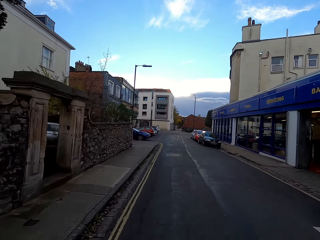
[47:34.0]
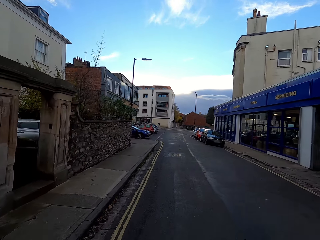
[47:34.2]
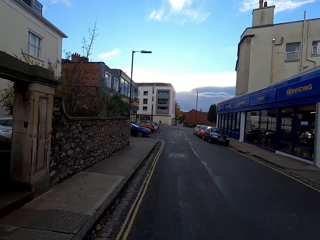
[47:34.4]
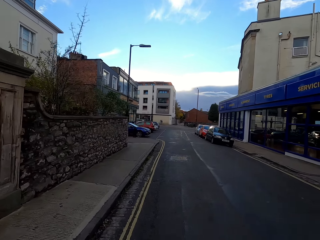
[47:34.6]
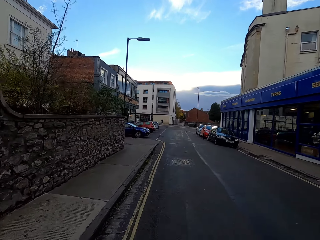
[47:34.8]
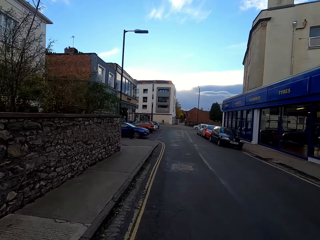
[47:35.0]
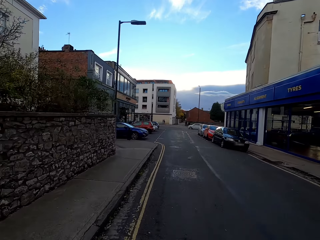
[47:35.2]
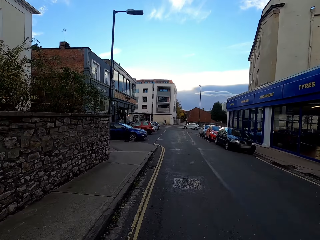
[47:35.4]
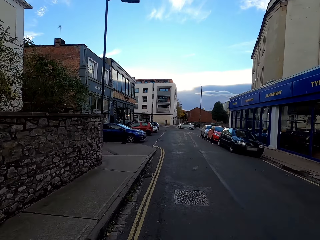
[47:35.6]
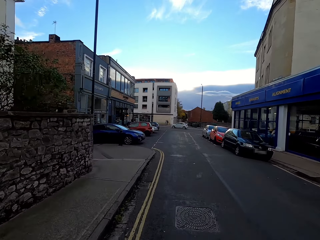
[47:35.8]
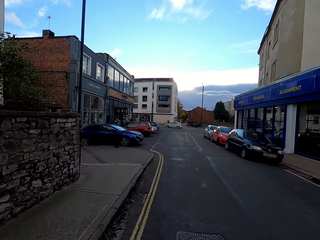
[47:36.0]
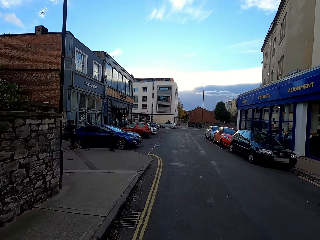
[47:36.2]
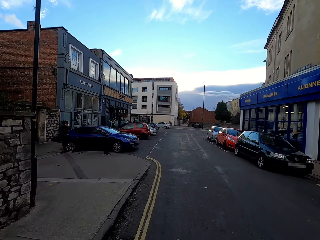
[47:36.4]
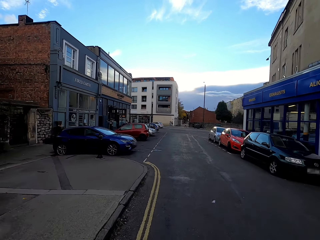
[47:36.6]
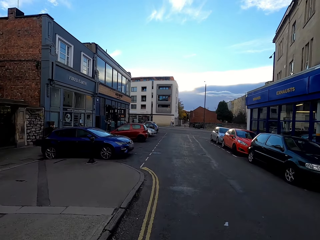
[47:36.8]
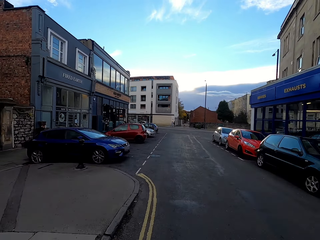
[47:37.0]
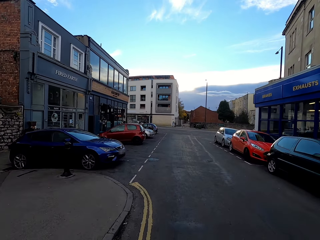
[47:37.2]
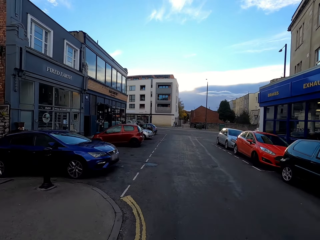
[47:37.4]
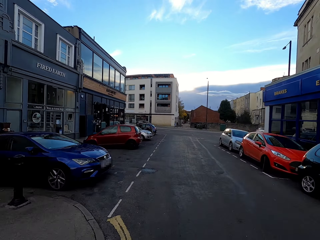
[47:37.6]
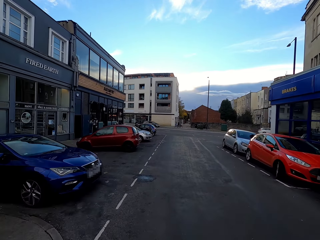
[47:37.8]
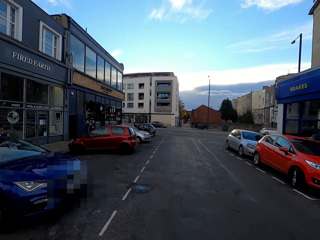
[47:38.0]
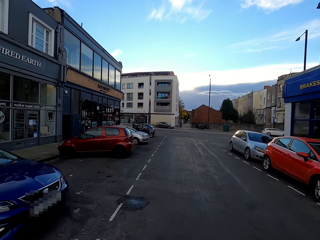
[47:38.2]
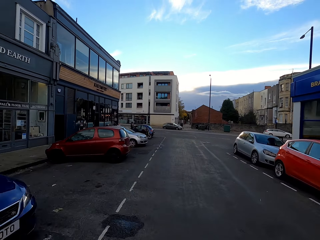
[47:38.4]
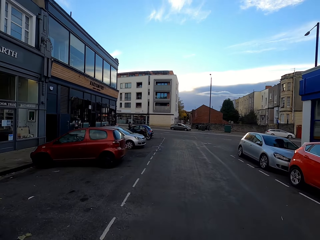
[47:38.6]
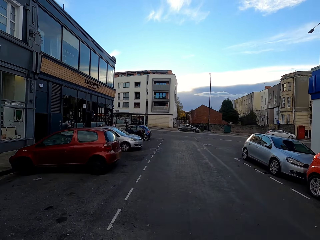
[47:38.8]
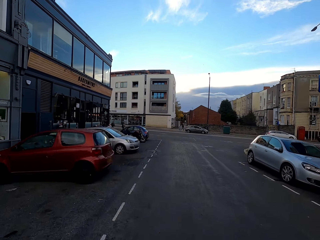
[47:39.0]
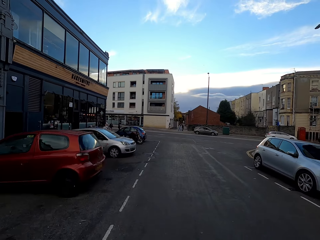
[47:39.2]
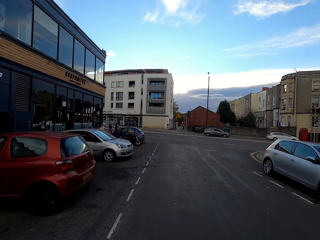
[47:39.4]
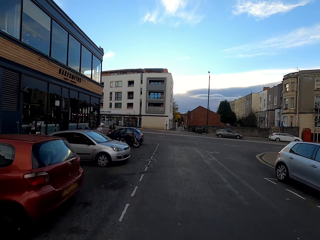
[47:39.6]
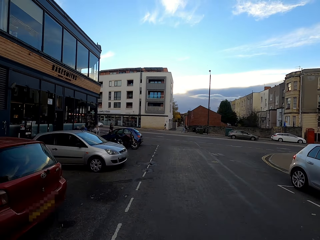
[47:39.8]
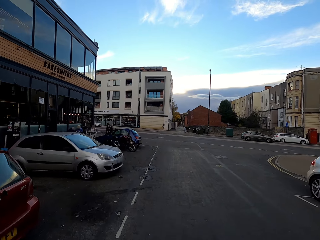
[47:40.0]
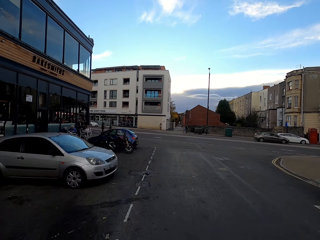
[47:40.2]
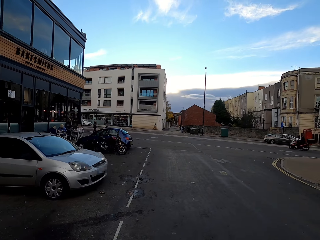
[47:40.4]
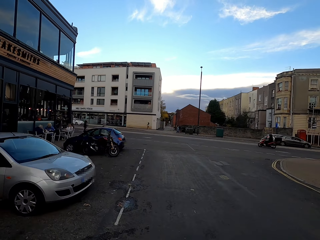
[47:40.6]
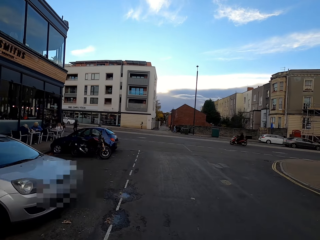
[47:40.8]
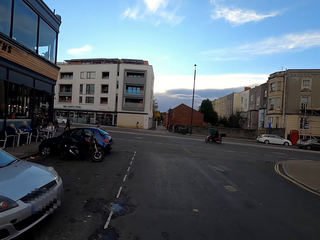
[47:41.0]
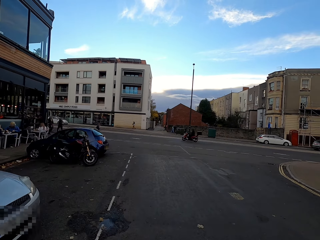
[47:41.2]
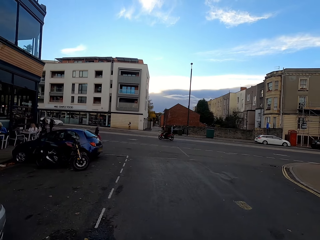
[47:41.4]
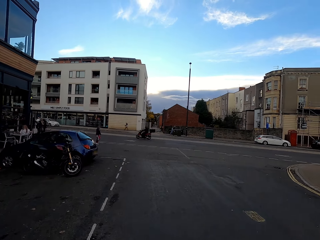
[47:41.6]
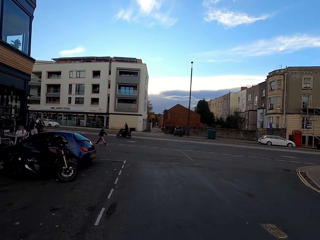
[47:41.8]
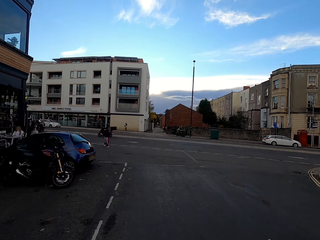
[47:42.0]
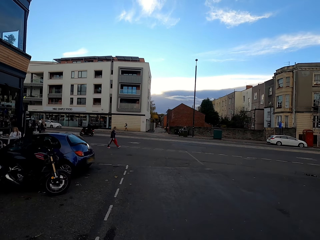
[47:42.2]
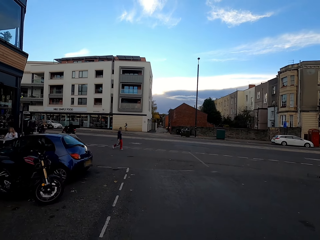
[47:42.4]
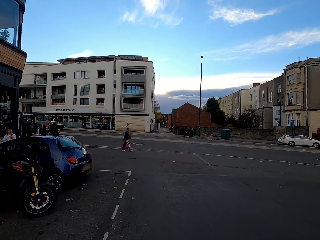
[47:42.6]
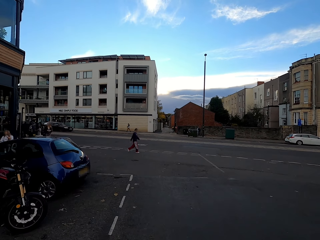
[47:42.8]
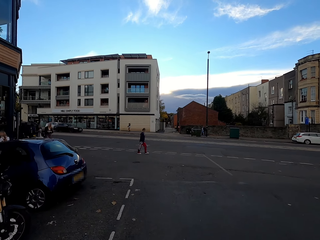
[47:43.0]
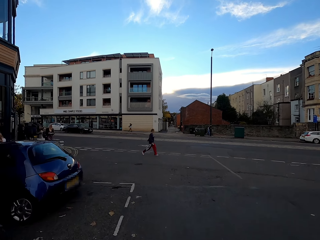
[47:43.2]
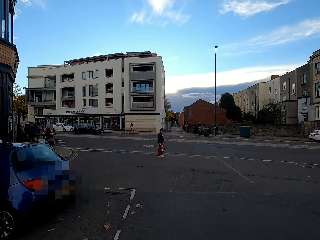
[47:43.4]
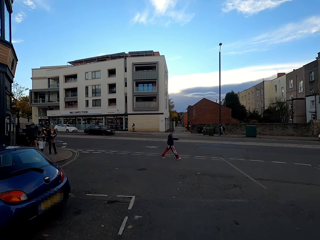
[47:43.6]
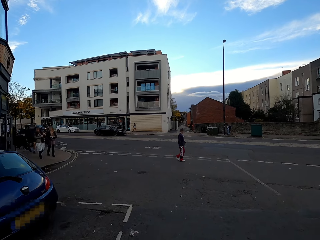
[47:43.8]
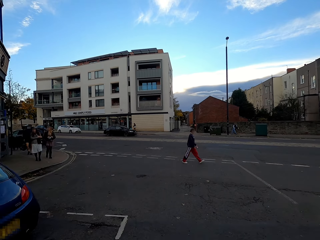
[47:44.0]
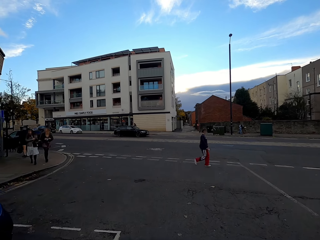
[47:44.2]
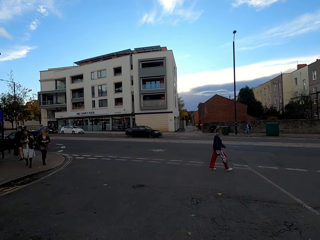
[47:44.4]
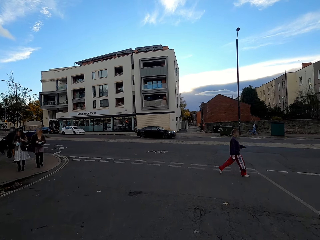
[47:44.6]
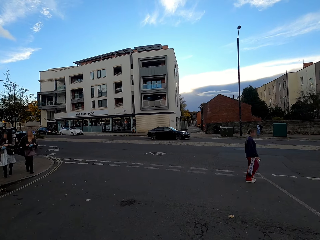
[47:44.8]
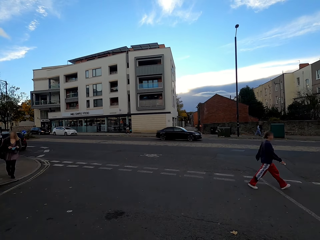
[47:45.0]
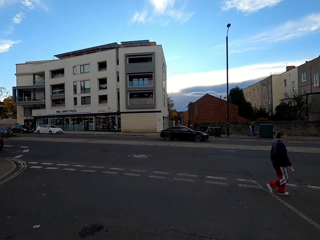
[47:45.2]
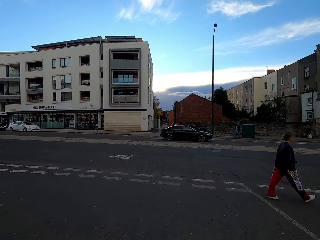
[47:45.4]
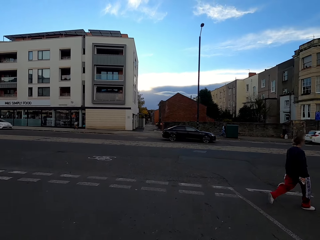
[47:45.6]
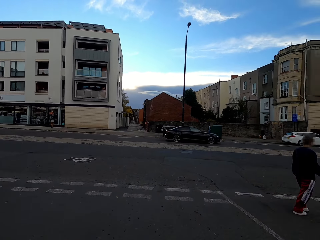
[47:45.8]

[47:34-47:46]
A motorcyclist rides past the camera wearer.

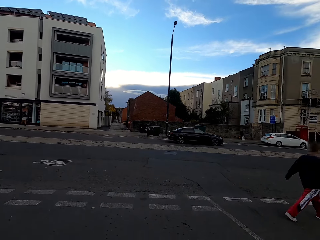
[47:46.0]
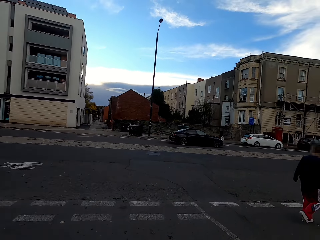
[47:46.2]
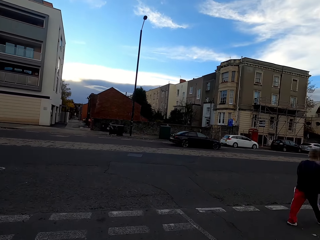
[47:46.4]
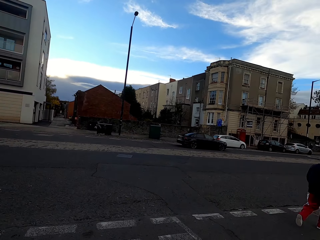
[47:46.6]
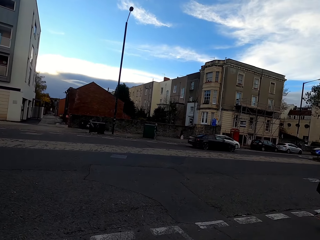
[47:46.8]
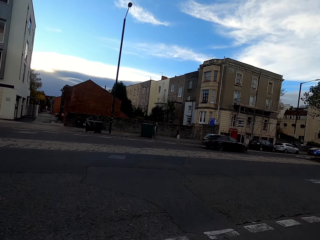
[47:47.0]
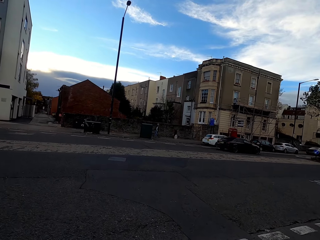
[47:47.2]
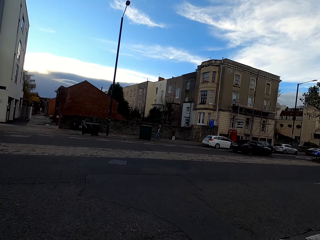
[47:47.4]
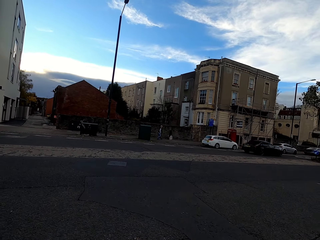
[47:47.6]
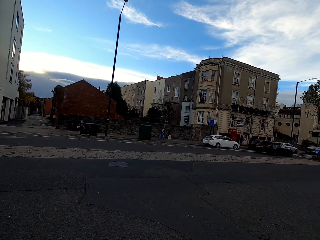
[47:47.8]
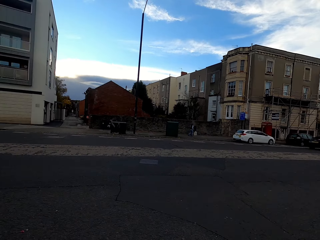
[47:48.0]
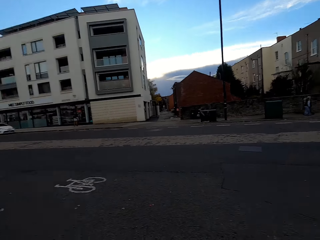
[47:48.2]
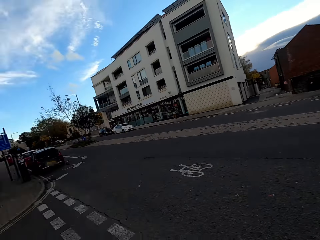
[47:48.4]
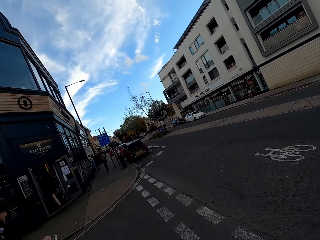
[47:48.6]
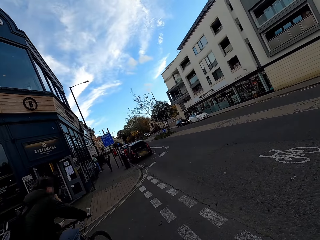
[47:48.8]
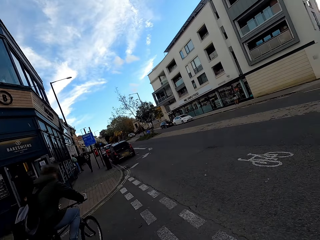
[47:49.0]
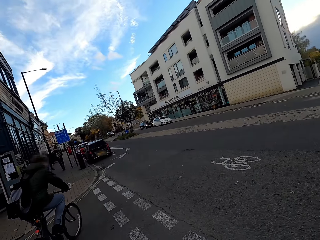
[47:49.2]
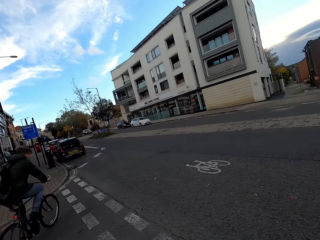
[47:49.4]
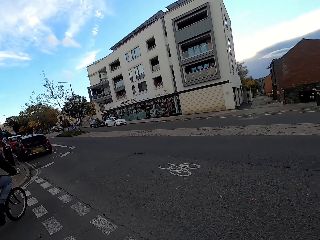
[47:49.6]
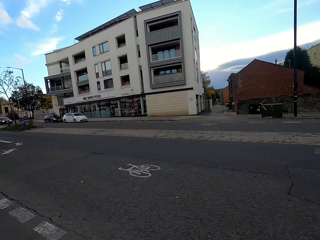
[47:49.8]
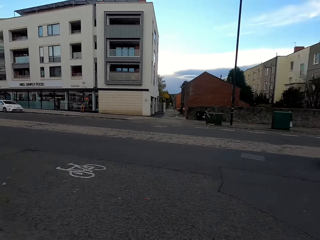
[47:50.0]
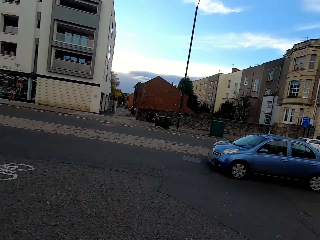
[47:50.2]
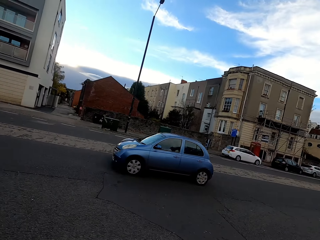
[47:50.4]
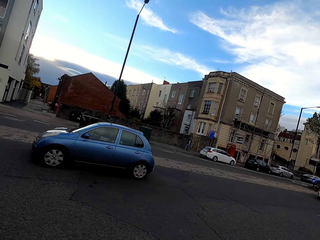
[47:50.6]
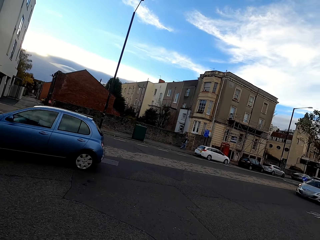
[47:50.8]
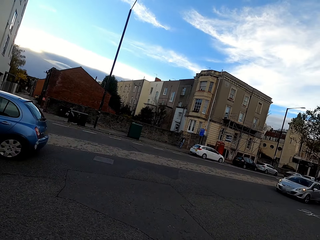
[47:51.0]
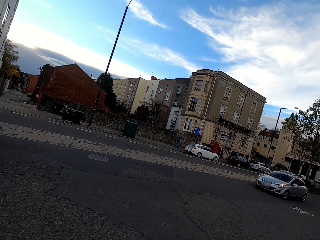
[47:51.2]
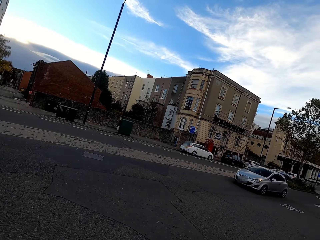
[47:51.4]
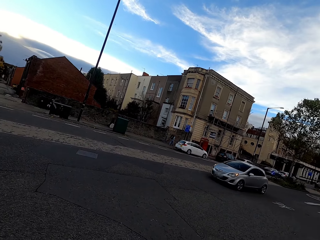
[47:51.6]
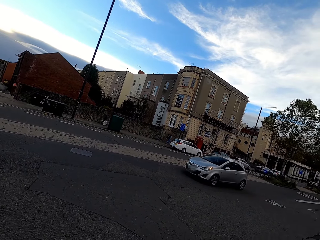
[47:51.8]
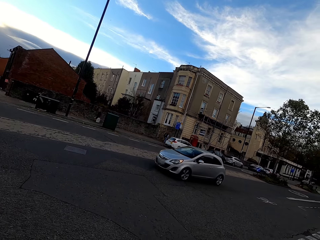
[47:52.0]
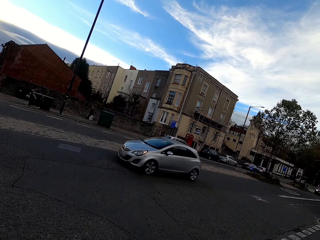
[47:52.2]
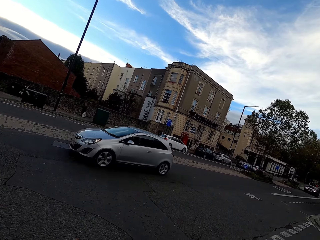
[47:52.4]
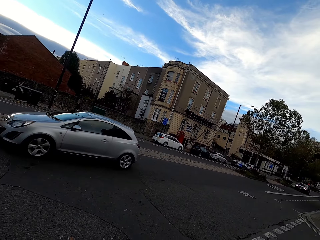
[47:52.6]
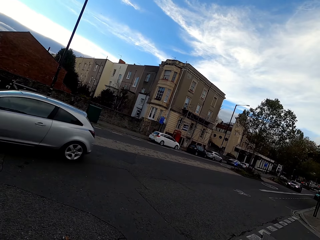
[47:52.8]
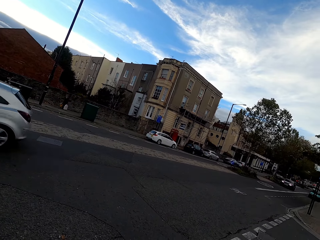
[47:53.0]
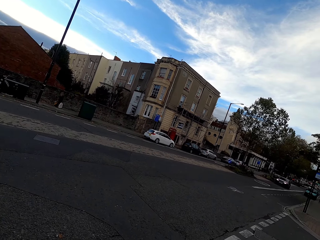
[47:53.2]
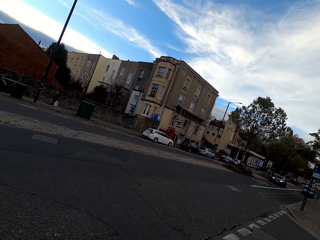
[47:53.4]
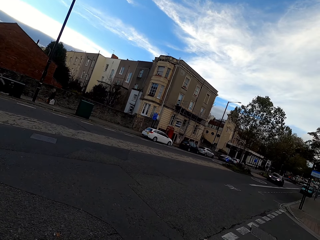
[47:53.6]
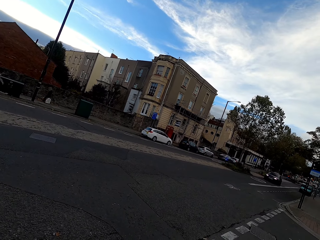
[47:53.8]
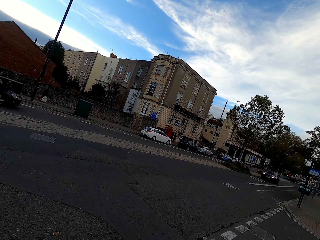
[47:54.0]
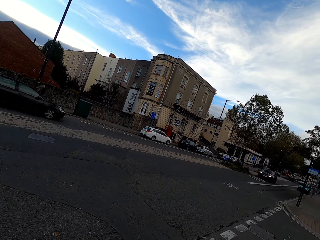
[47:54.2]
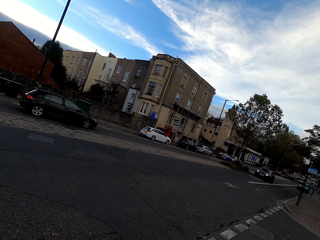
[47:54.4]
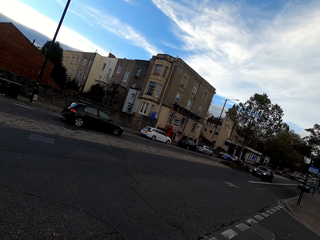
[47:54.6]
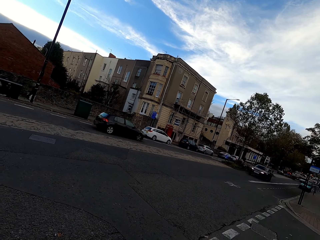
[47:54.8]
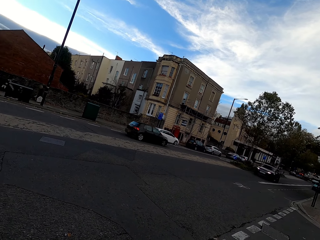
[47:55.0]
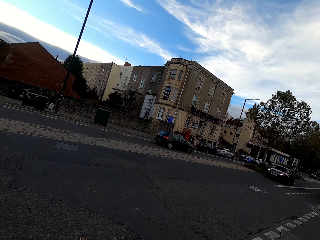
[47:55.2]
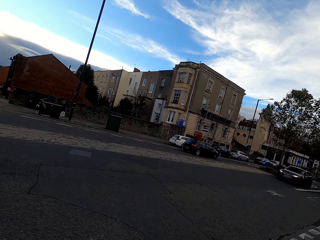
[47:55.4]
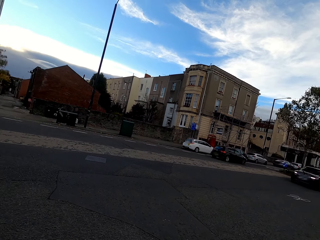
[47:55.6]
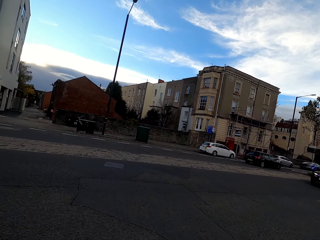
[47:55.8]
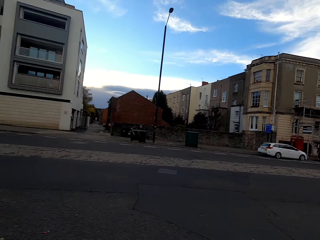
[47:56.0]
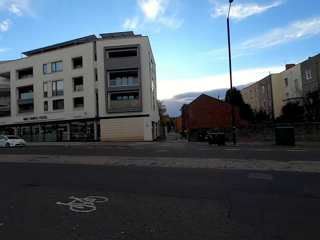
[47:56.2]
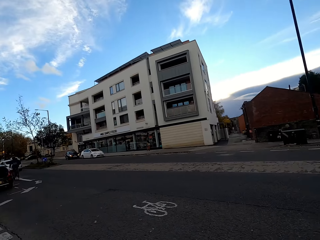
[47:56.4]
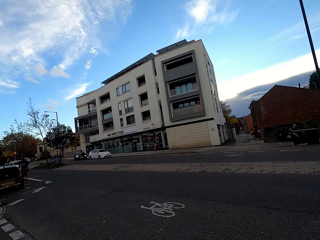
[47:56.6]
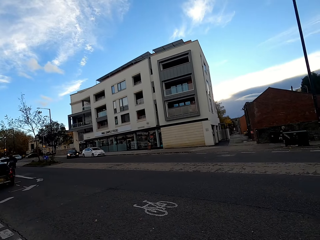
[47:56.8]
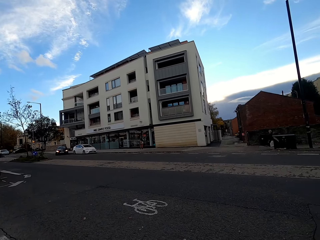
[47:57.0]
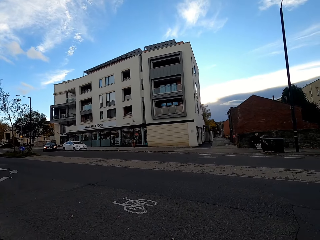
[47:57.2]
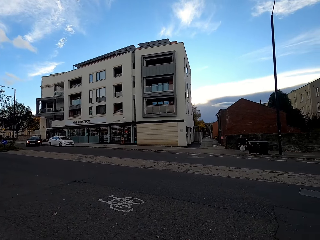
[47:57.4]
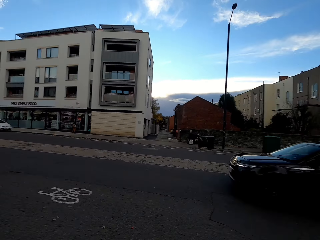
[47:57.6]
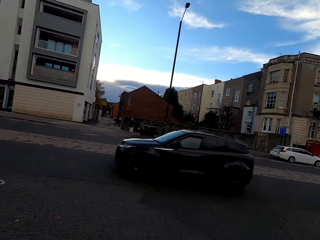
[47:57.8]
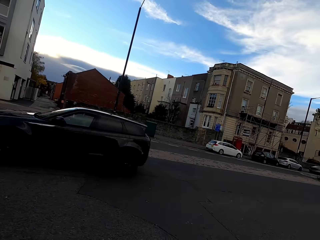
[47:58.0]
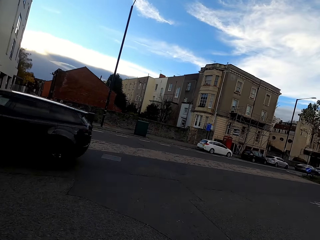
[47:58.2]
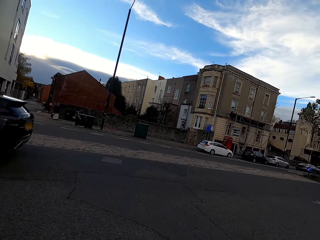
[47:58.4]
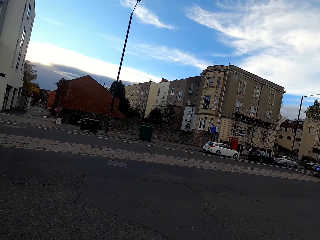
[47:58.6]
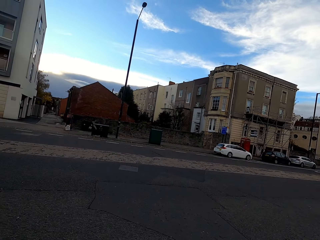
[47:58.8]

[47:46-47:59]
A cyclist cycles past the camera wearer. A black car drives past the camera wearer. A silver car drives past the camera wearer. A black car drives past the camera wearer. A black car drives past the camera wearer again.
